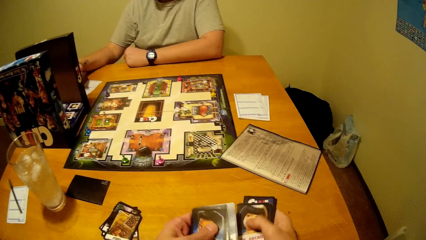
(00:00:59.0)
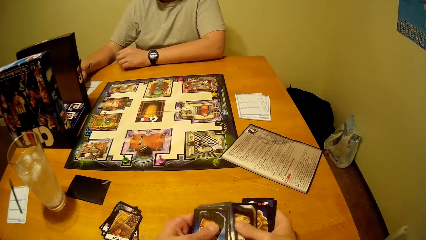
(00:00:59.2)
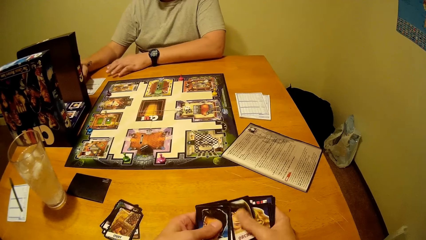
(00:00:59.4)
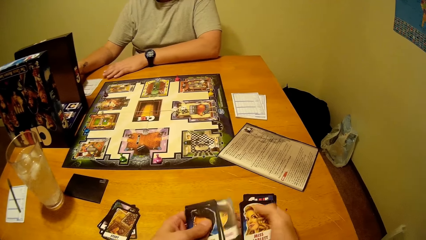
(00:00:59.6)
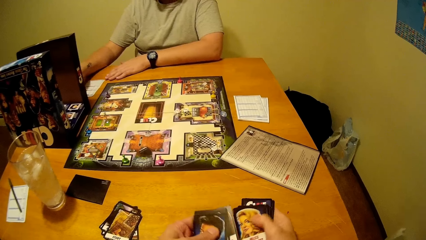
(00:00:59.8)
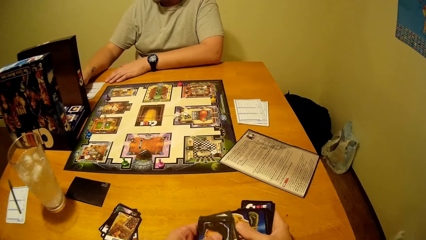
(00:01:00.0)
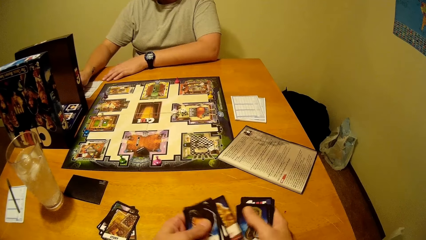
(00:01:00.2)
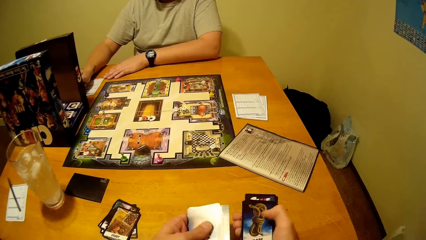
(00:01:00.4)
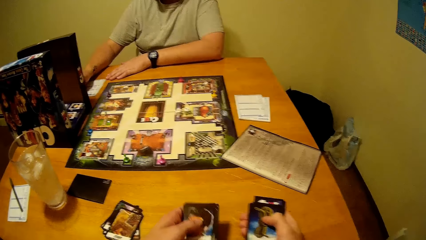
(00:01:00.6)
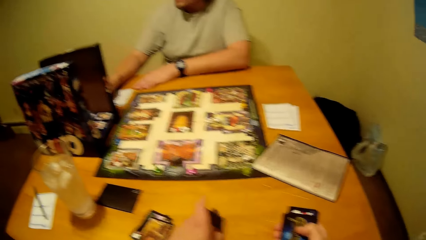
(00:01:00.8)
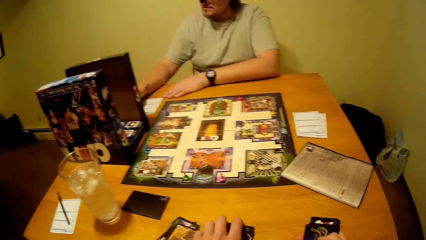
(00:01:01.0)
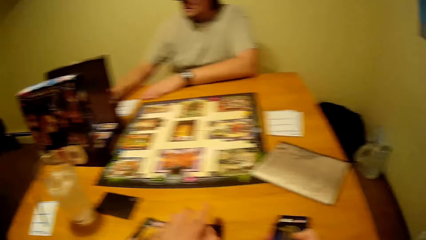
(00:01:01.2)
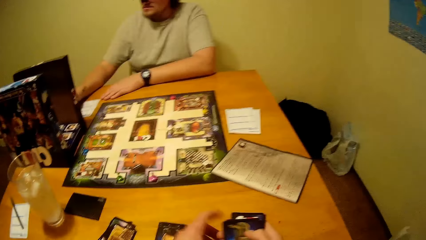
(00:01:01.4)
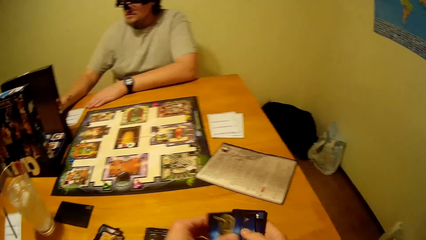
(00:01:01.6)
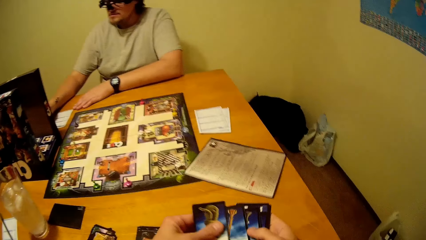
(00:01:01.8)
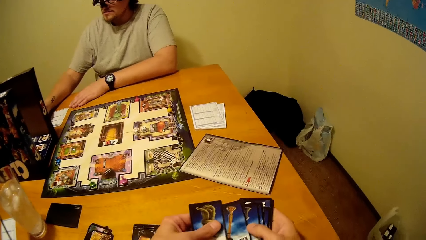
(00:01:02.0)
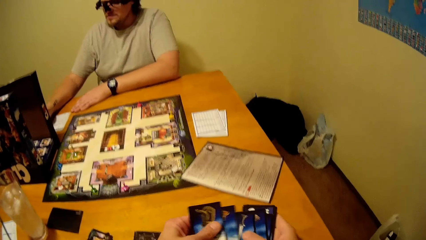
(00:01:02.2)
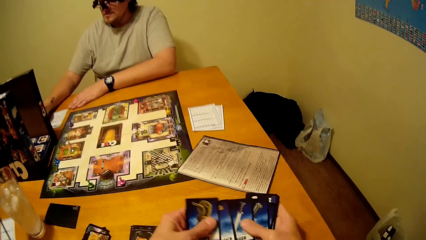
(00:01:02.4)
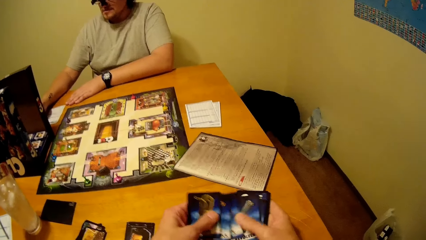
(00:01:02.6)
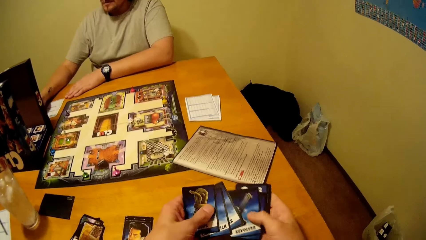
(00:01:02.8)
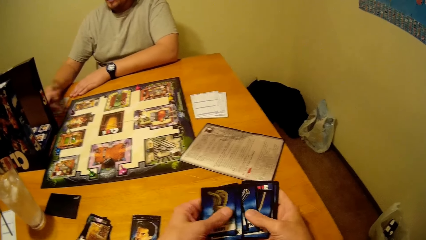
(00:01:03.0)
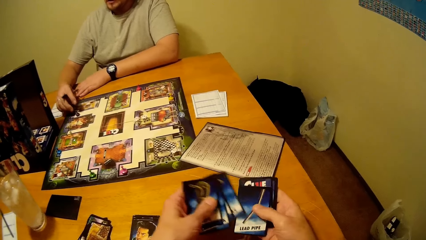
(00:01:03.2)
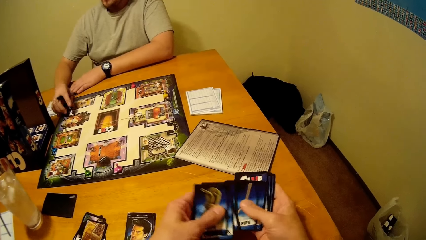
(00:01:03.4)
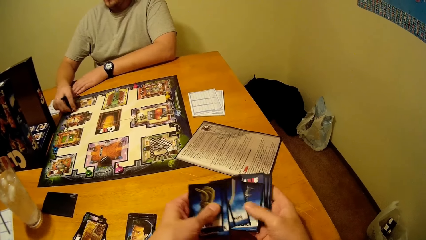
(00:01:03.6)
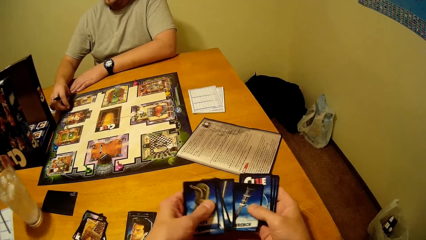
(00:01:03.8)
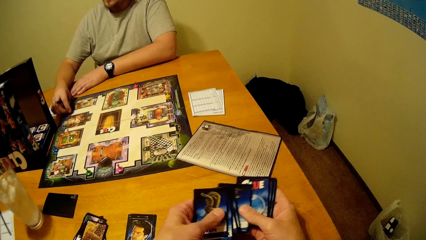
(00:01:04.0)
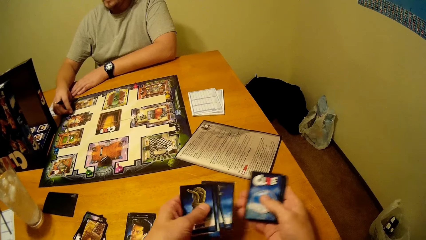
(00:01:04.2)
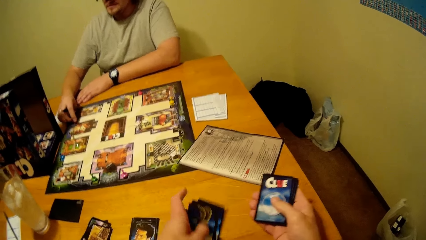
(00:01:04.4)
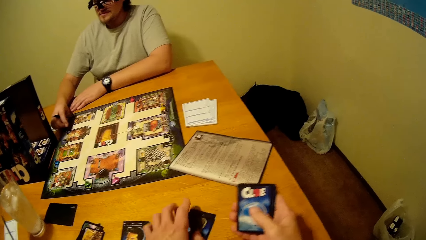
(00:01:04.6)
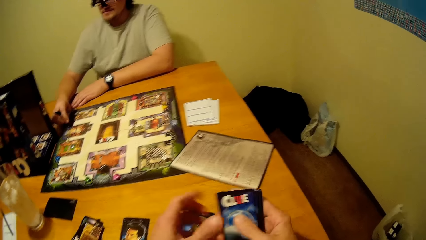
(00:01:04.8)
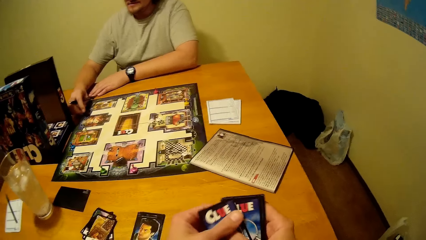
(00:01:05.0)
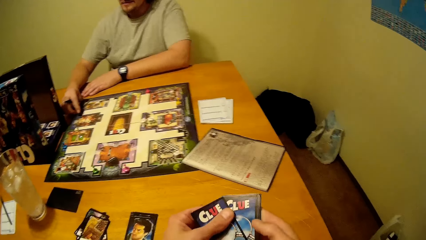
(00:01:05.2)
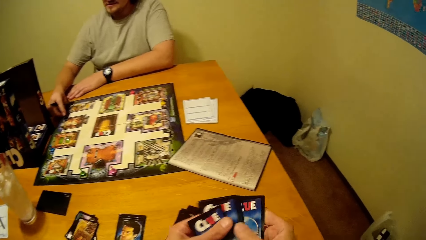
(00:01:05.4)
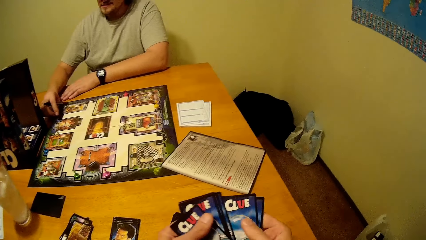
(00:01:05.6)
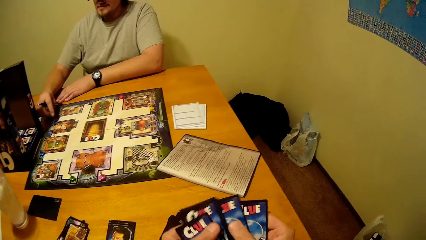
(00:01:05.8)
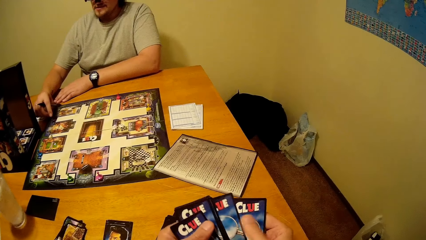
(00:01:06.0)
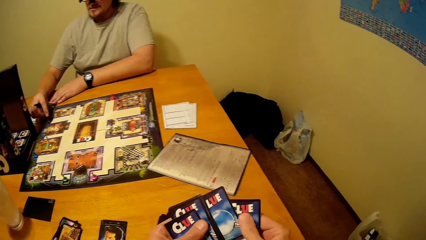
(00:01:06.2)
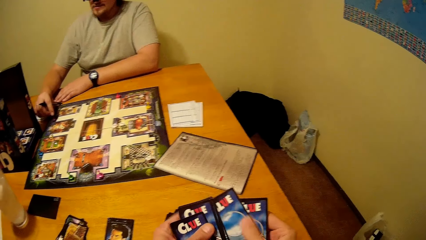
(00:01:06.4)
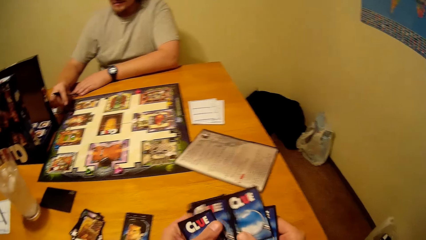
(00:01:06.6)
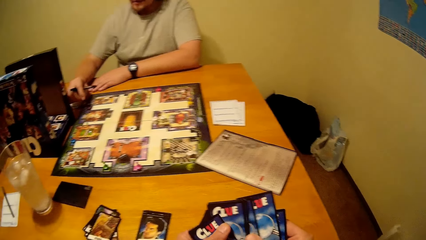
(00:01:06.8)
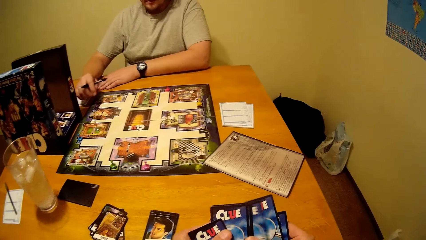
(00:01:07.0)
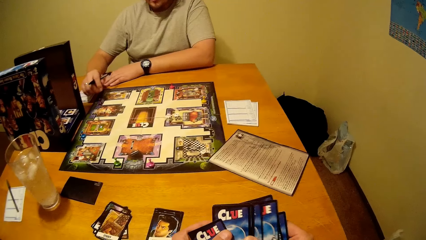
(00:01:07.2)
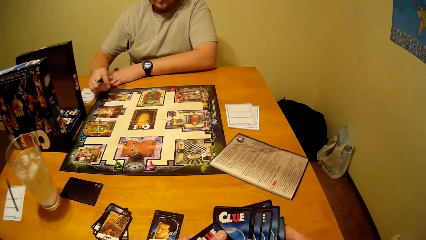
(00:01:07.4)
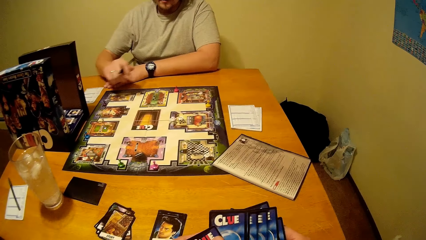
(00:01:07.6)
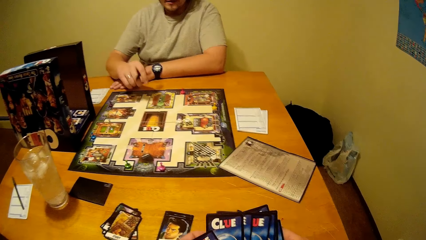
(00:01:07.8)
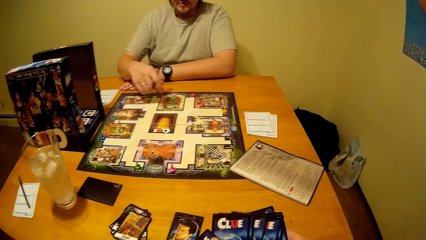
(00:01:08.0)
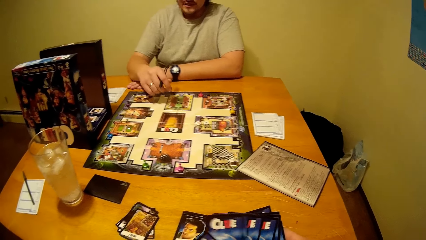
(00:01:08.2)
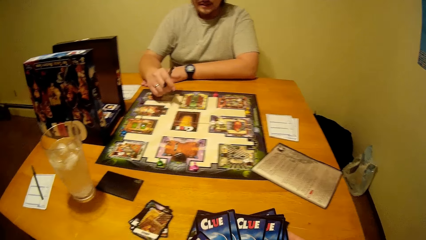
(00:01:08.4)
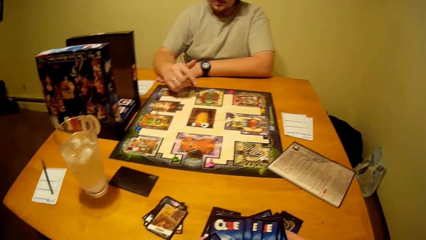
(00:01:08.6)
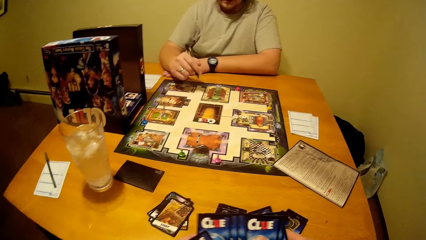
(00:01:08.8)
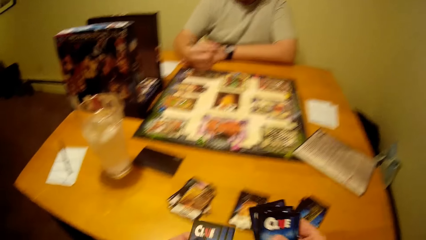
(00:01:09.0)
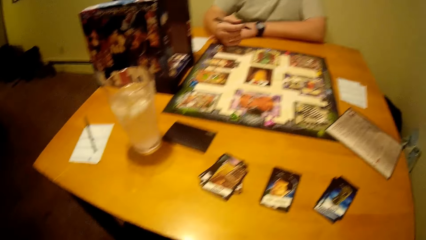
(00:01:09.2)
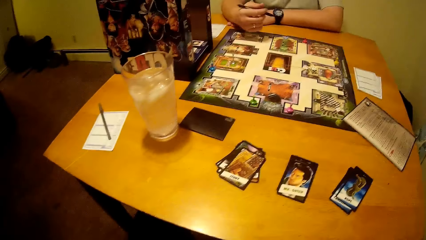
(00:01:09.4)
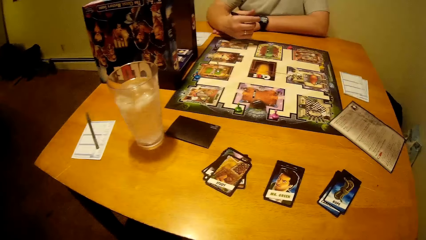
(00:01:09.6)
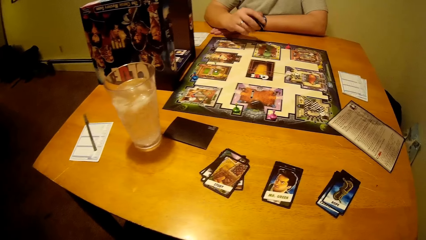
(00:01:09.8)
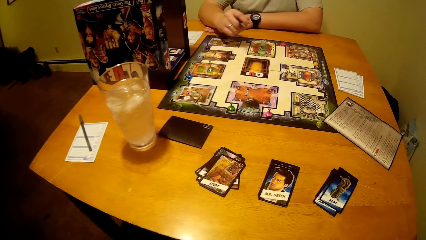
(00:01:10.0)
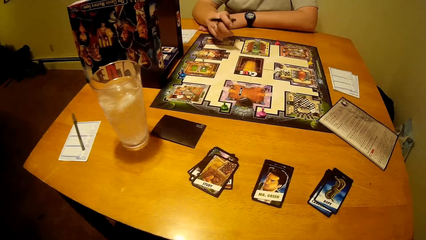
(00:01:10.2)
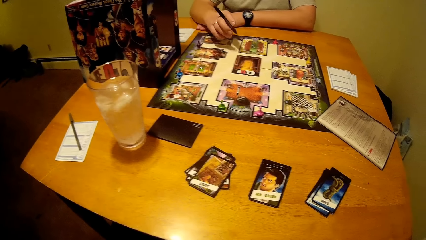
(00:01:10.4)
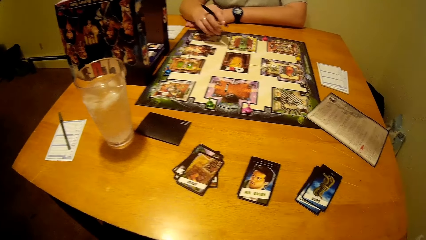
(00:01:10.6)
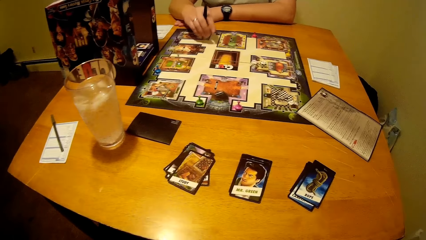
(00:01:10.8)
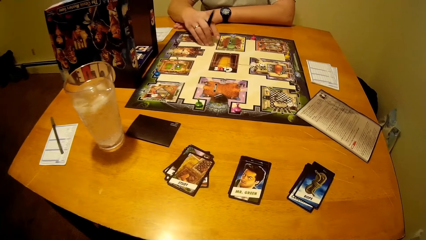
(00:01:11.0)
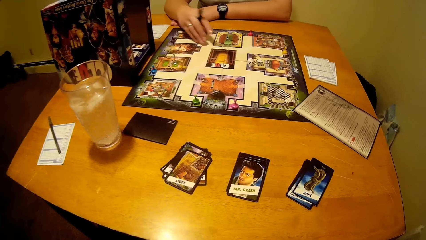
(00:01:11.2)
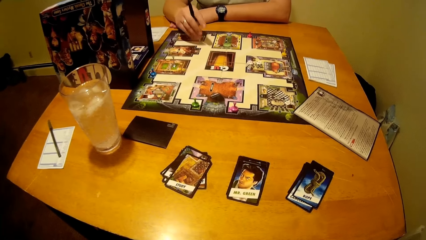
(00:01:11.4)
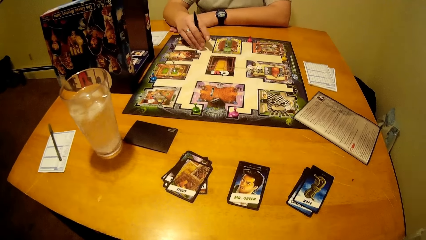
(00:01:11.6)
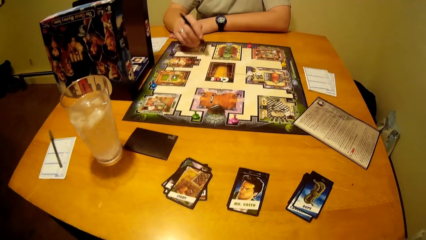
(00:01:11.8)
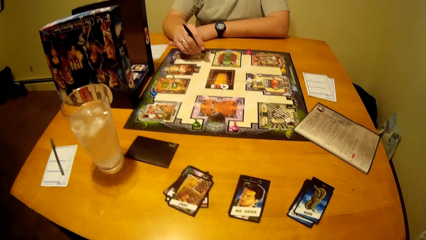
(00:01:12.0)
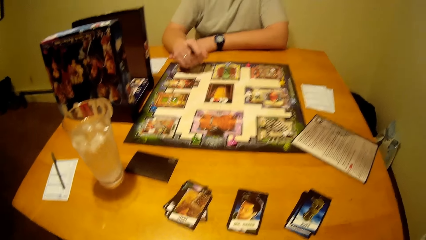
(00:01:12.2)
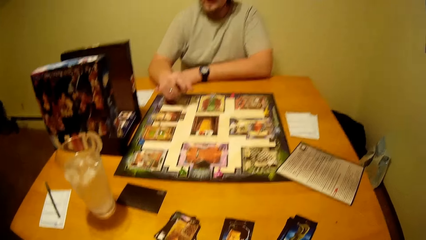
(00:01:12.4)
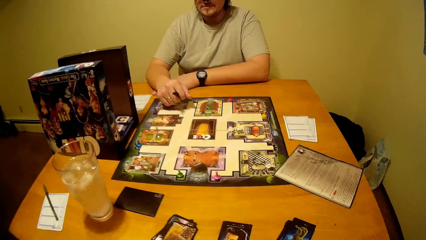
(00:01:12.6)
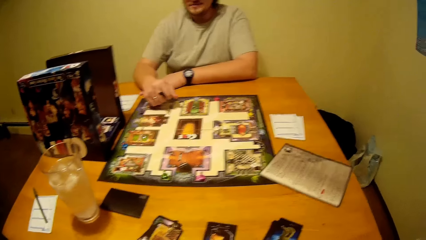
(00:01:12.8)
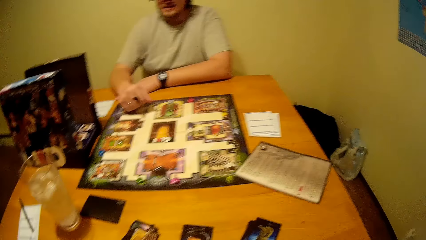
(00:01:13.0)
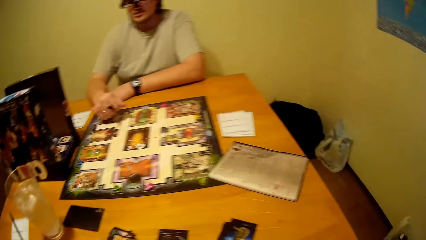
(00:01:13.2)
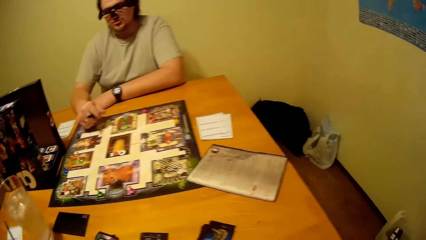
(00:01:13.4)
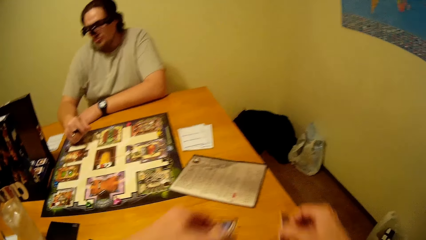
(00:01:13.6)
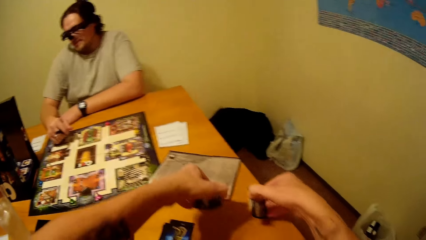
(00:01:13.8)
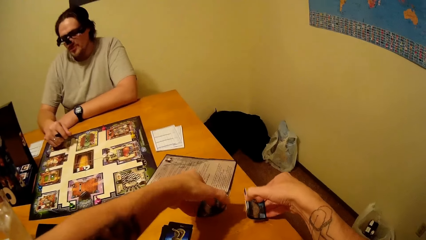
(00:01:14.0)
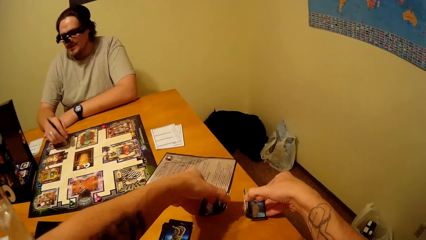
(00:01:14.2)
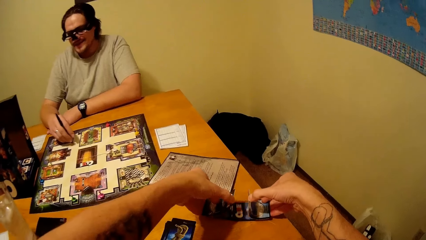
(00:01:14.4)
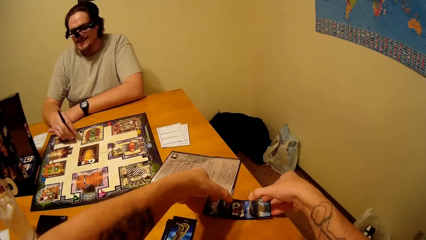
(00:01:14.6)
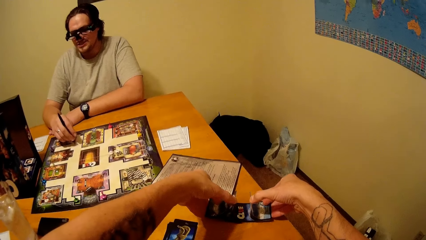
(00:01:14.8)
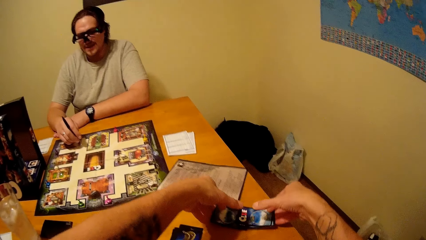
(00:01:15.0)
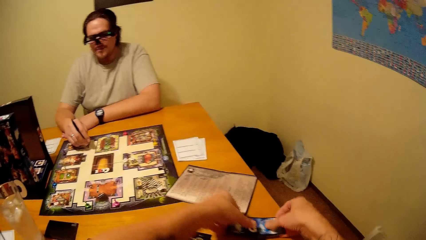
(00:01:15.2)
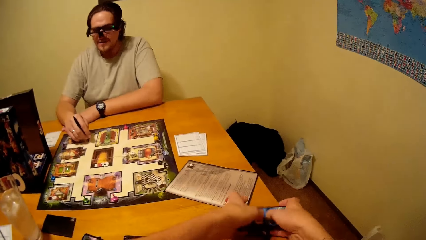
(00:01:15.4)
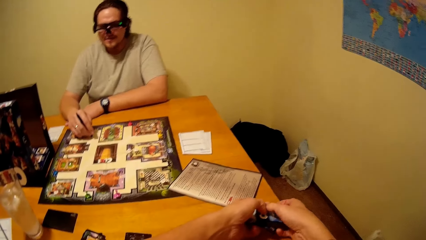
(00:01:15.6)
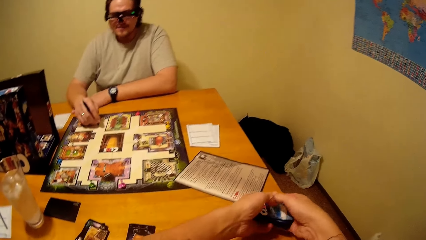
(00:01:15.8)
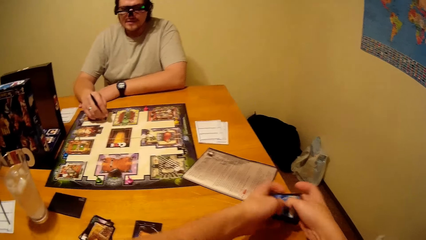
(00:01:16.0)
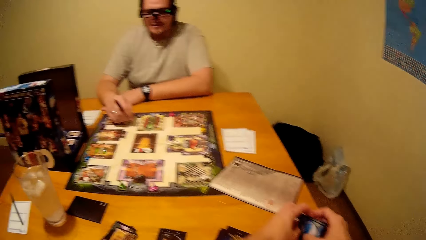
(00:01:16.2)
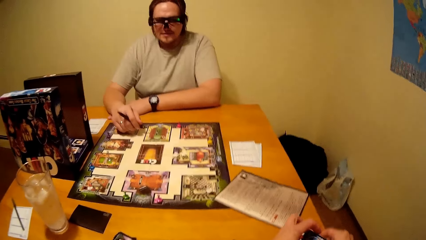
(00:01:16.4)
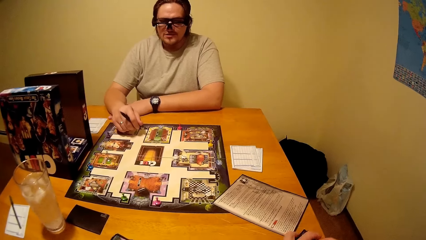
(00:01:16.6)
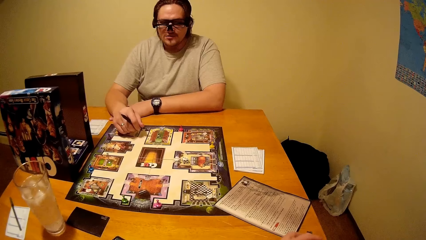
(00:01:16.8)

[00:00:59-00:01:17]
The camera wearer flips through the cards. They put the cards on the table. They flip the cards. A person touches the board. The camera wearer hits the pen on the board. They flip the cards on the table.
